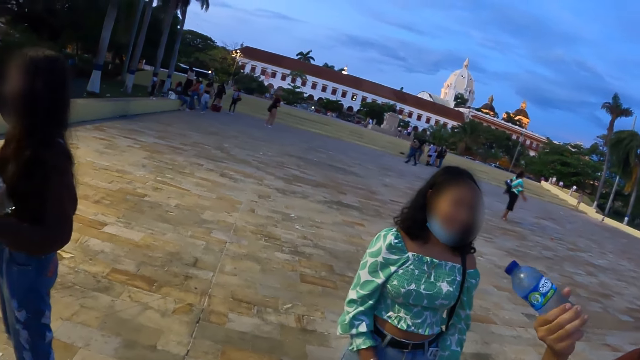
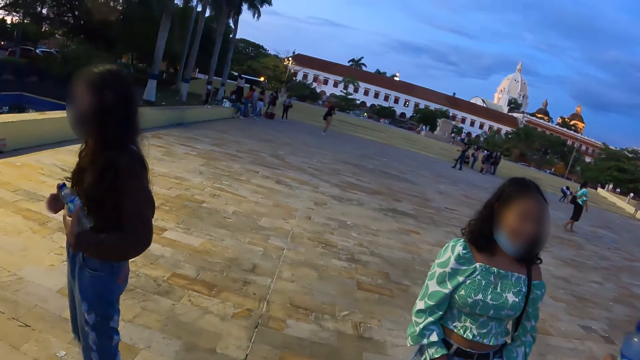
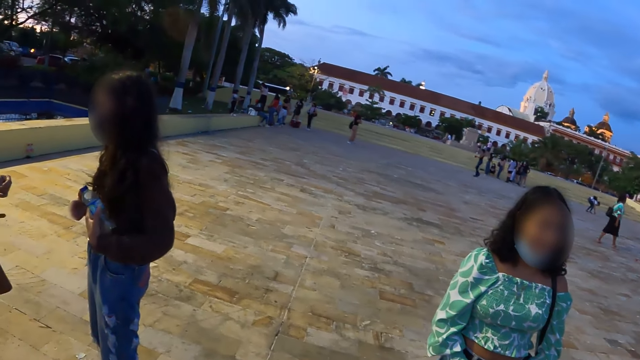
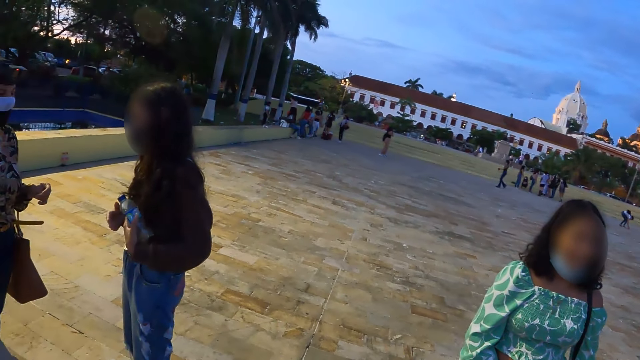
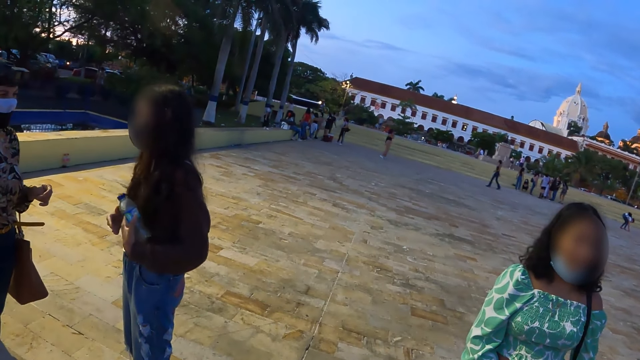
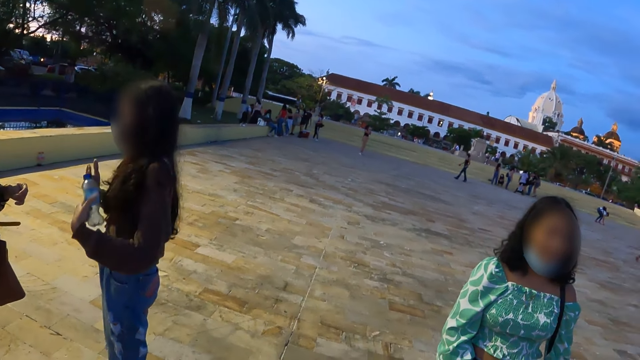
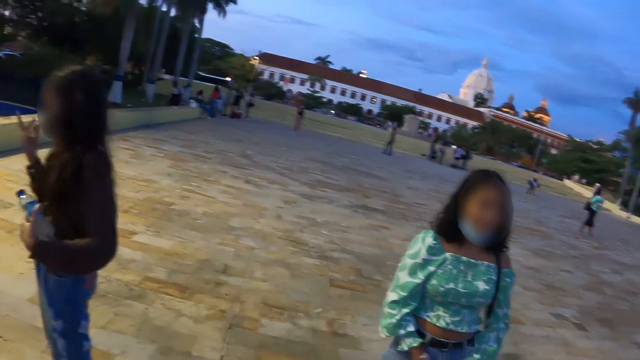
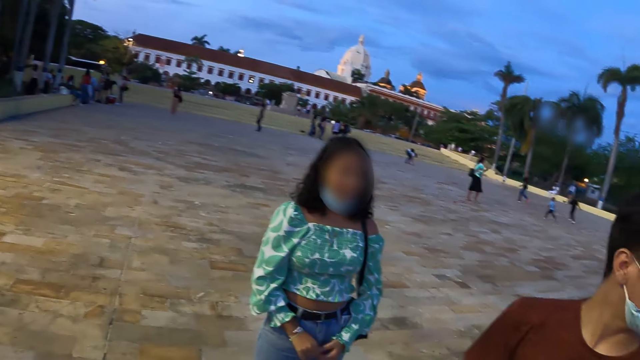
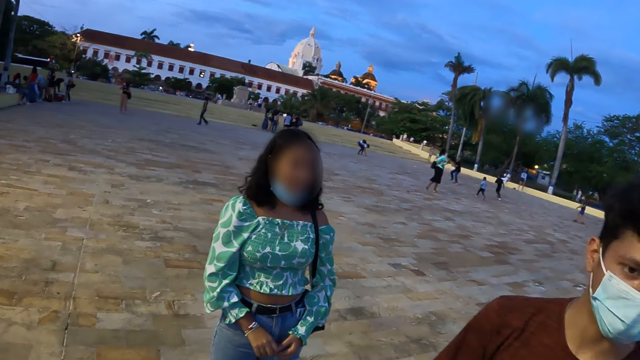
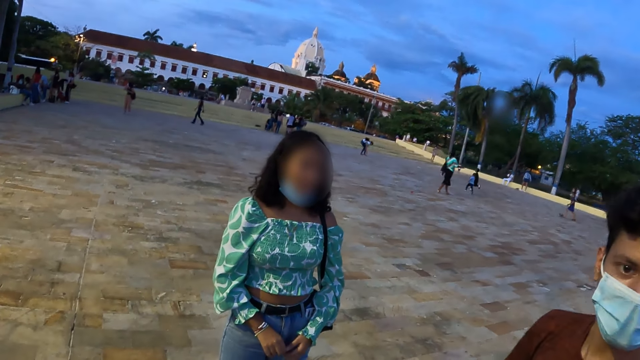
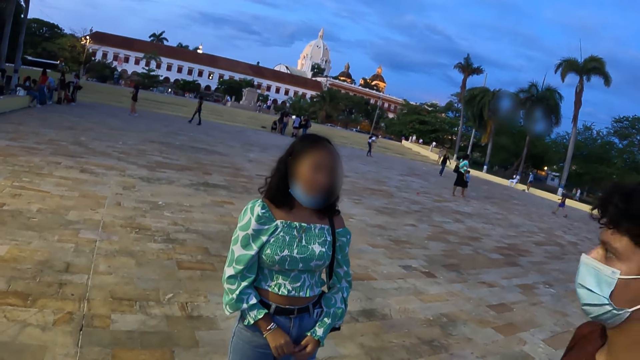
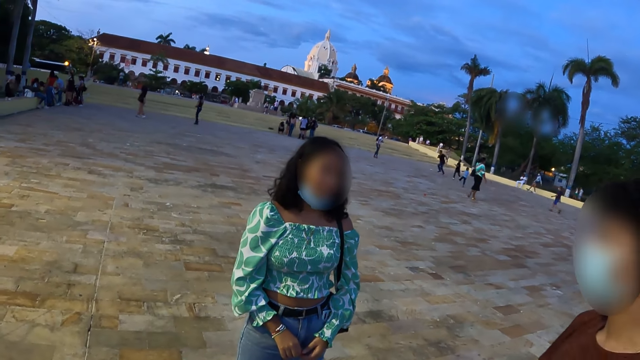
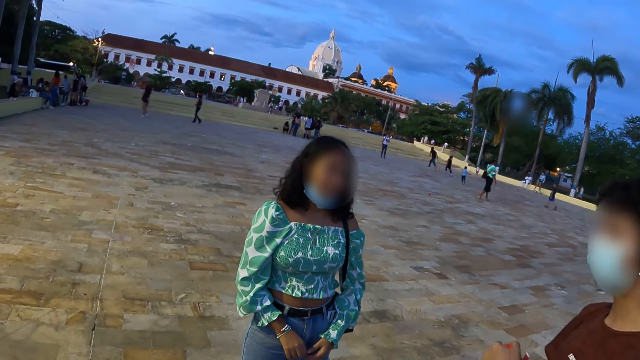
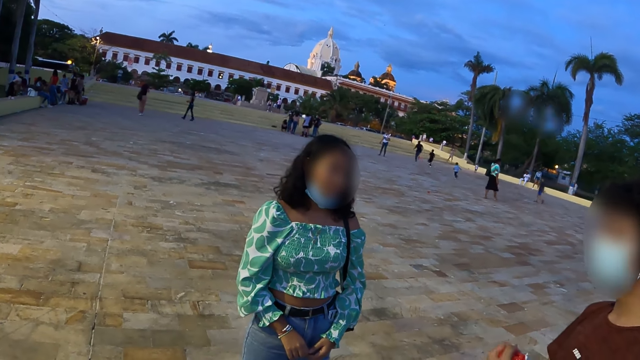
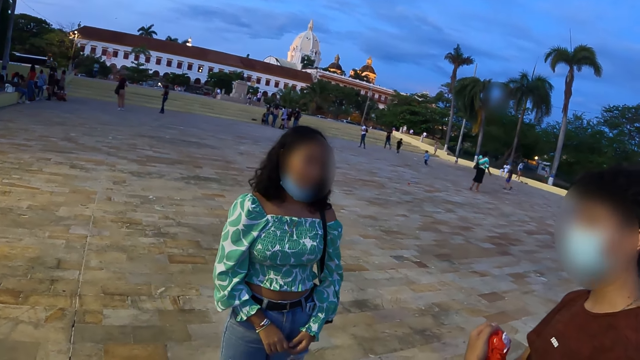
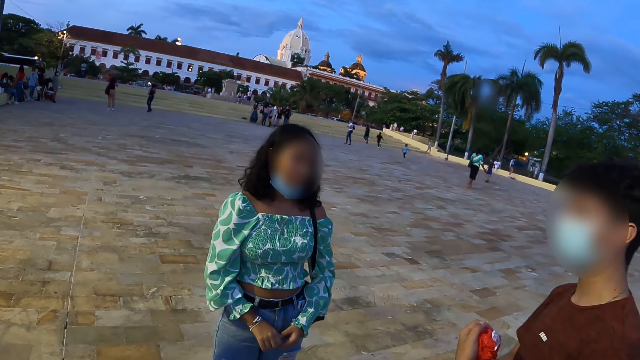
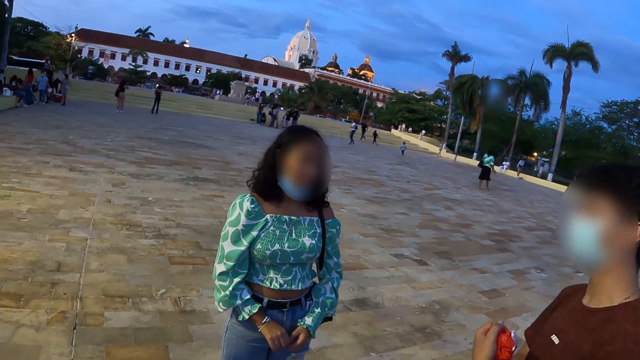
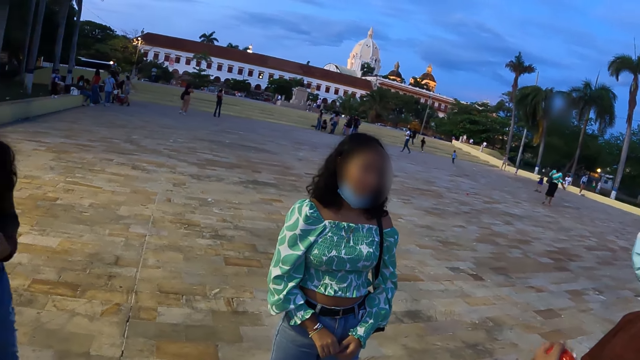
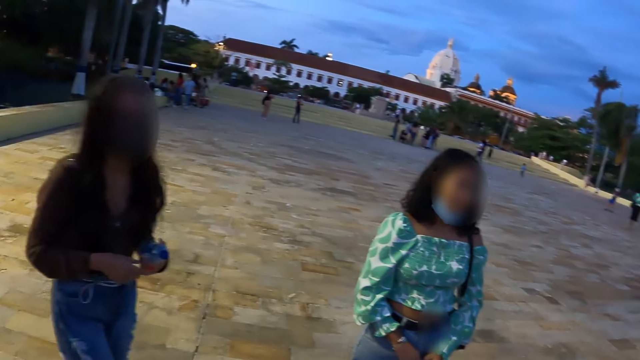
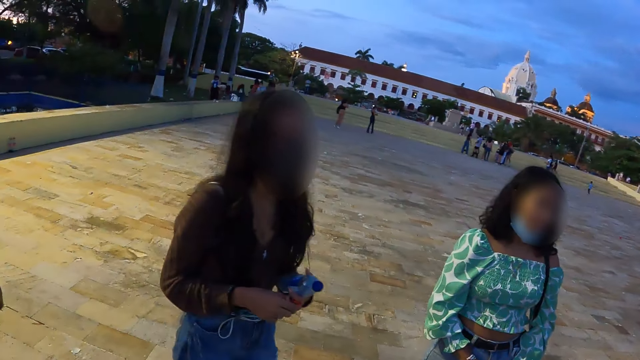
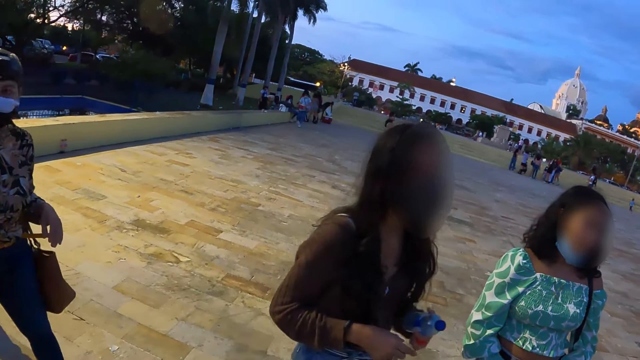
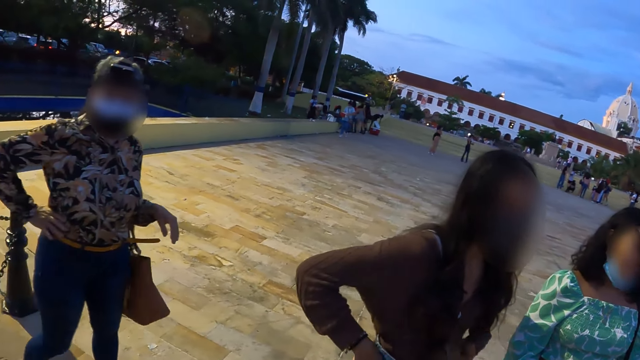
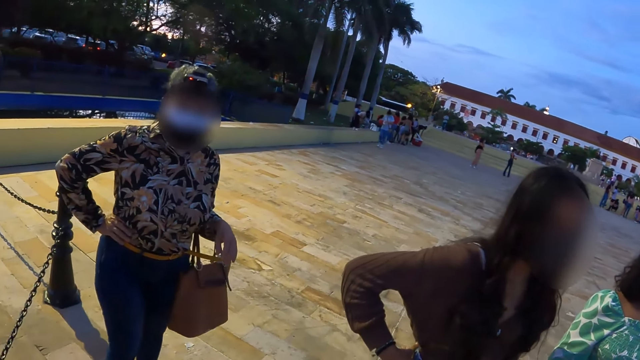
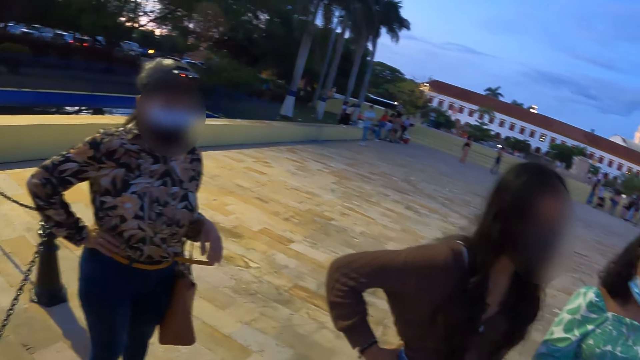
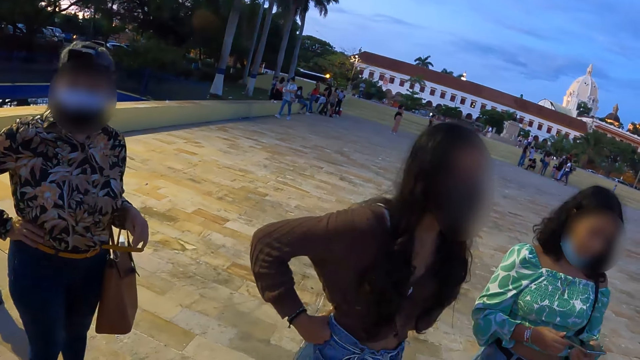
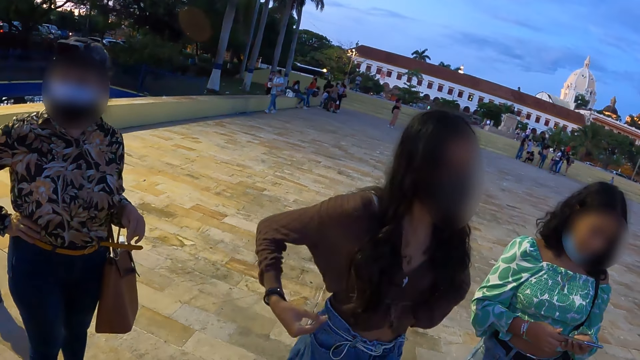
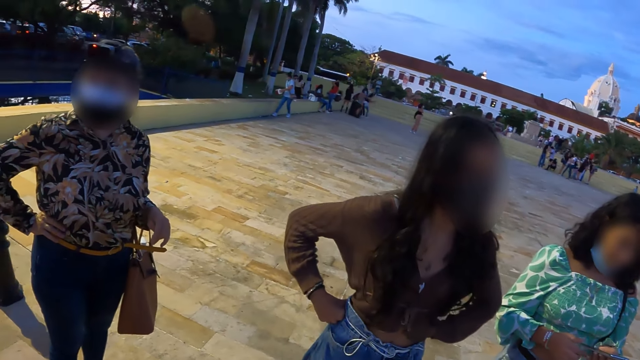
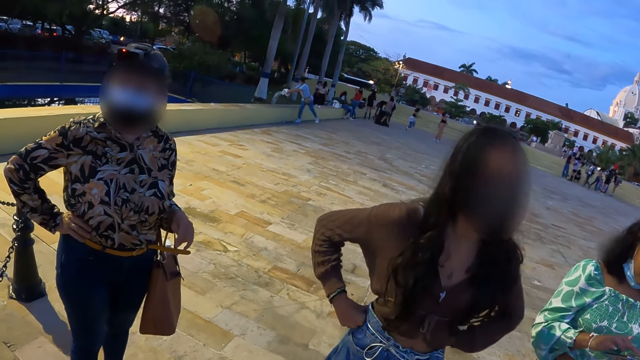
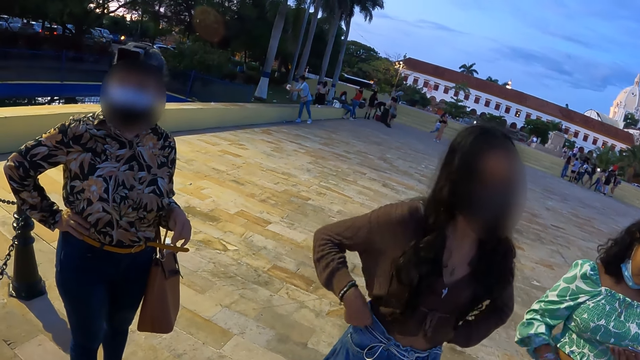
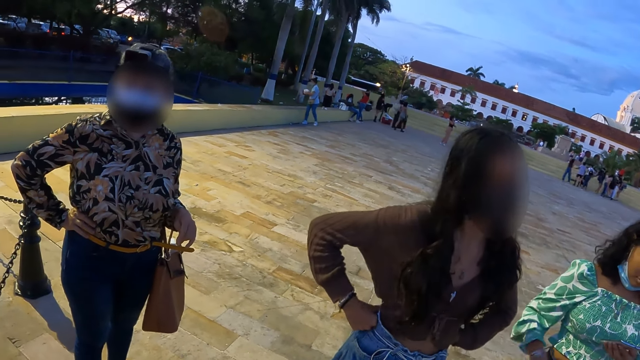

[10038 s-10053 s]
A woman talks to the camera wearer.

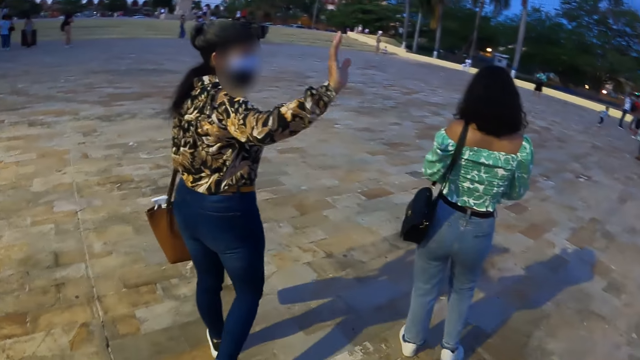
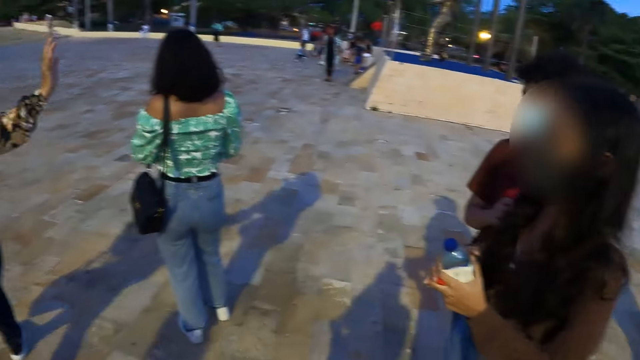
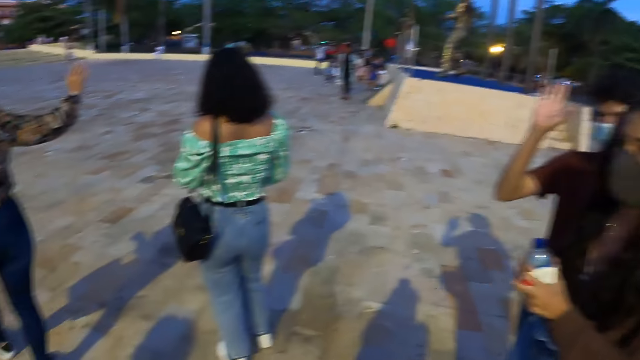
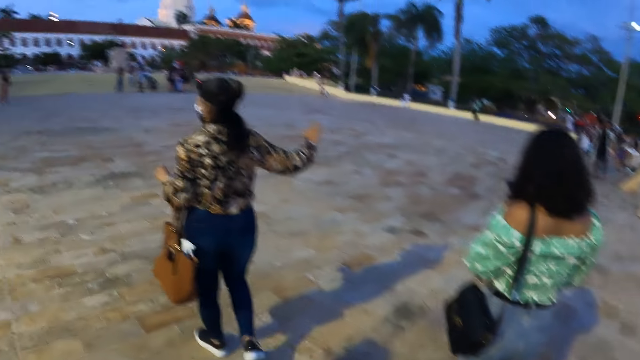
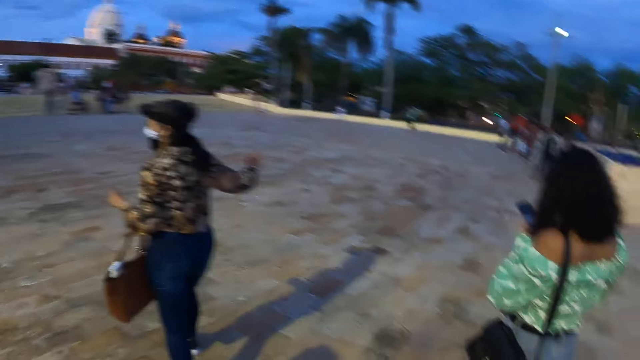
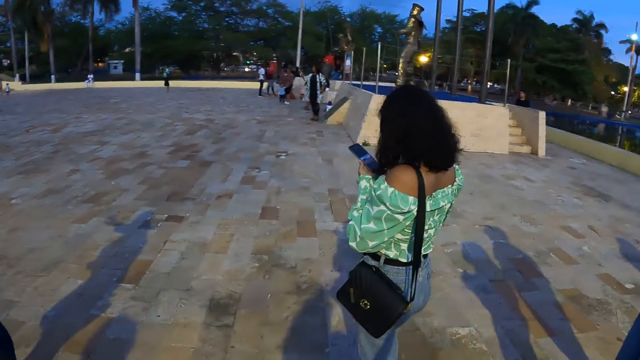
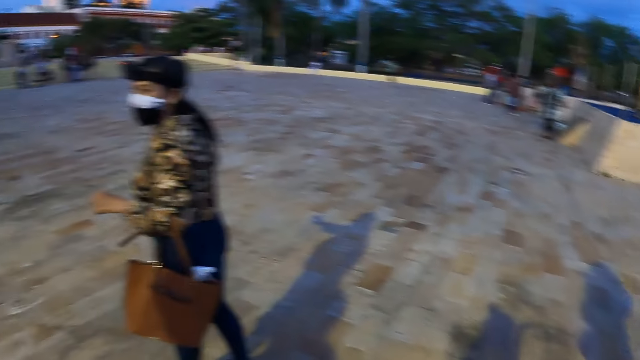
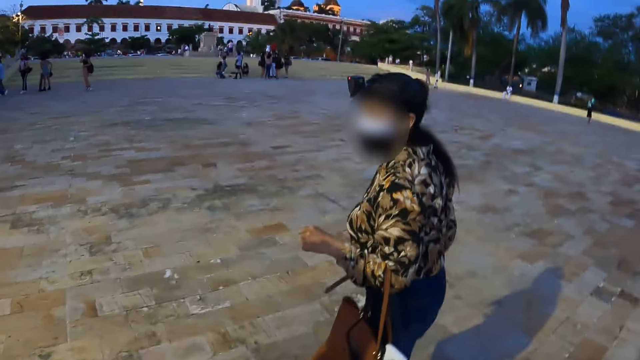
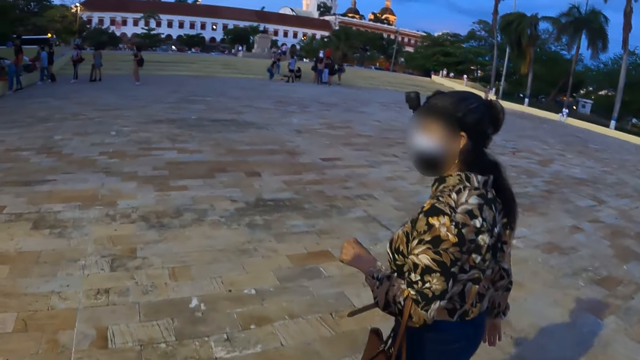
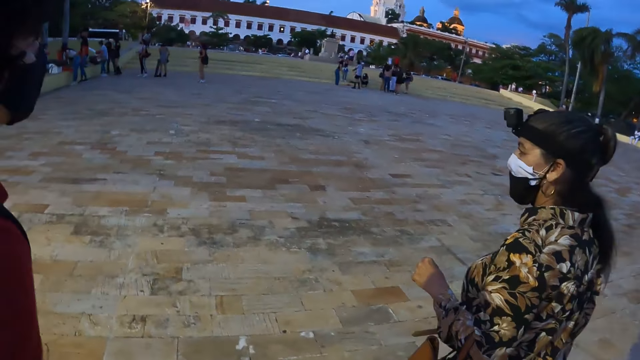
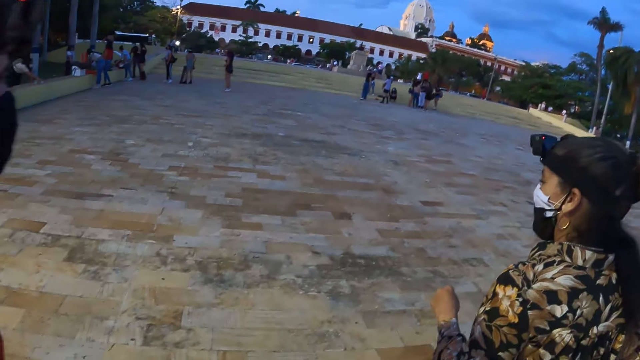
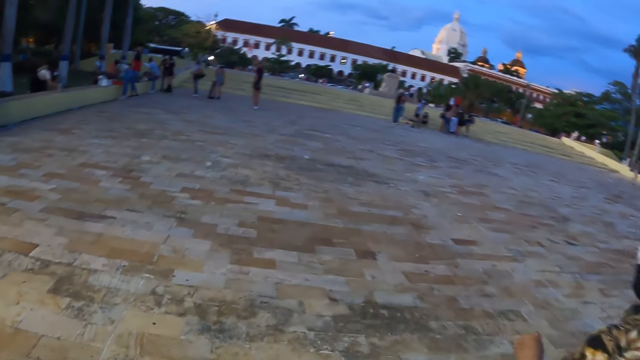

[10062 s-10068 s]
The camera wearer walks around.
